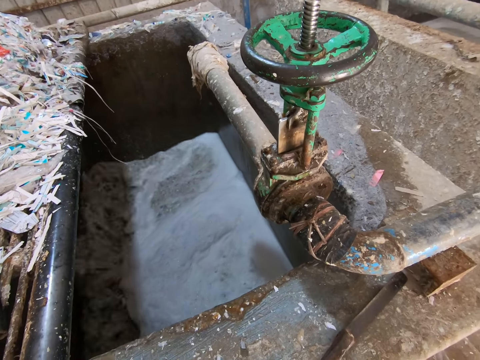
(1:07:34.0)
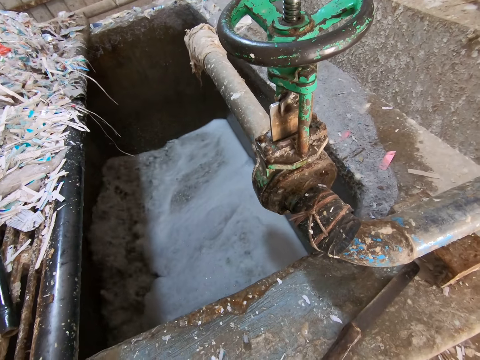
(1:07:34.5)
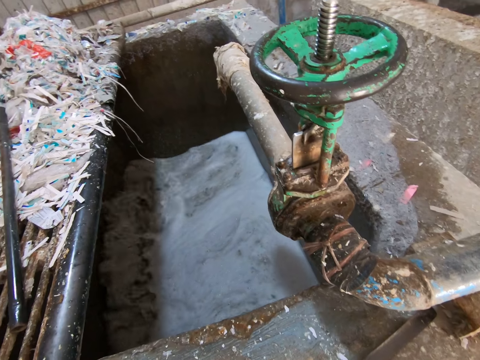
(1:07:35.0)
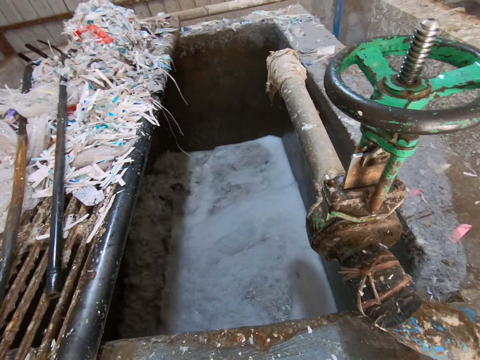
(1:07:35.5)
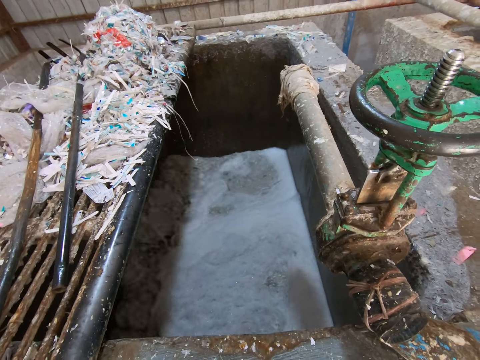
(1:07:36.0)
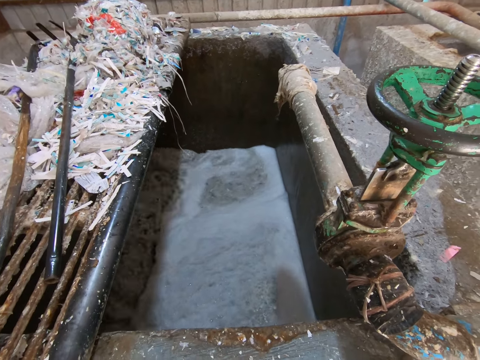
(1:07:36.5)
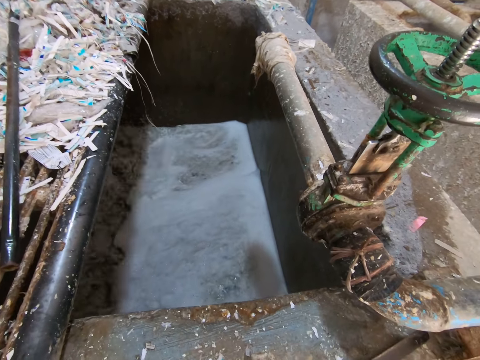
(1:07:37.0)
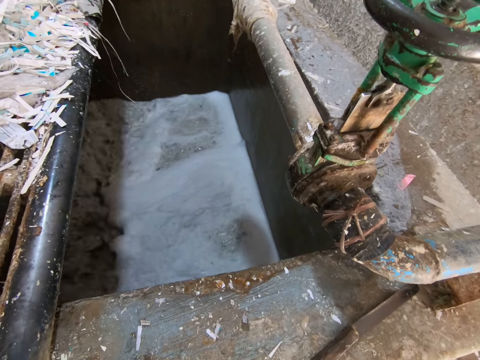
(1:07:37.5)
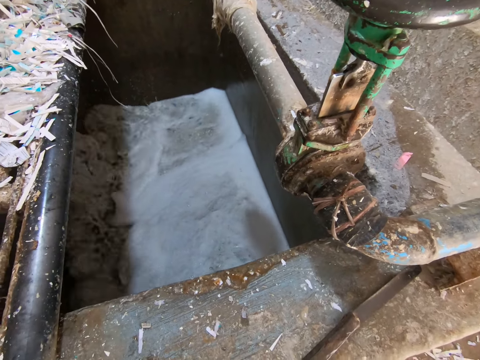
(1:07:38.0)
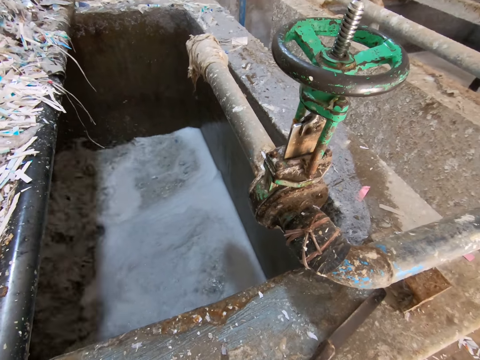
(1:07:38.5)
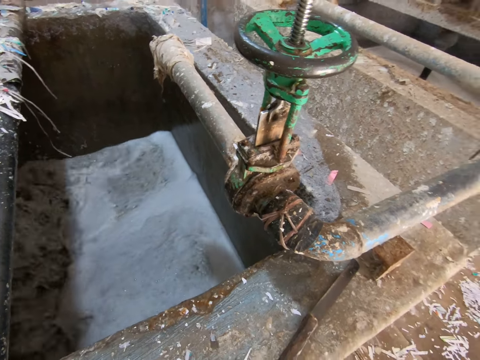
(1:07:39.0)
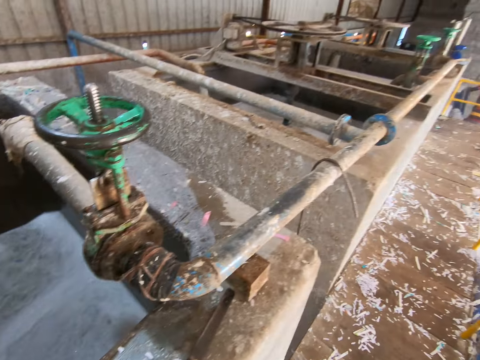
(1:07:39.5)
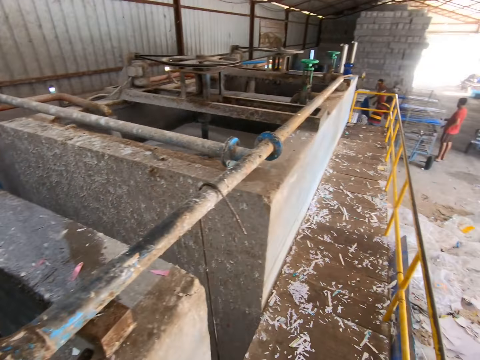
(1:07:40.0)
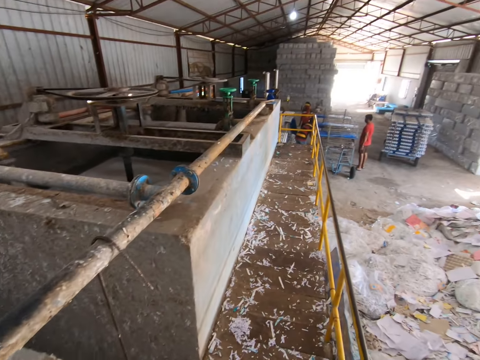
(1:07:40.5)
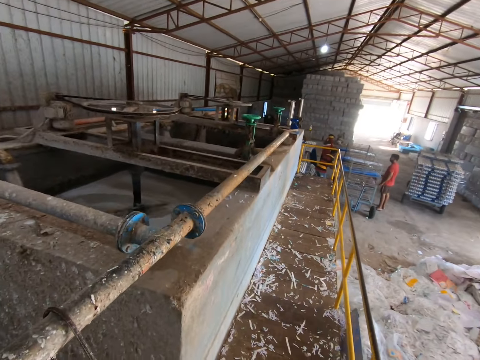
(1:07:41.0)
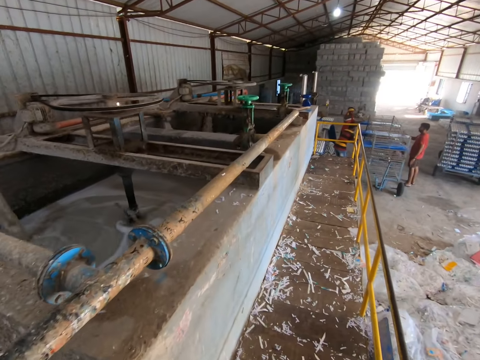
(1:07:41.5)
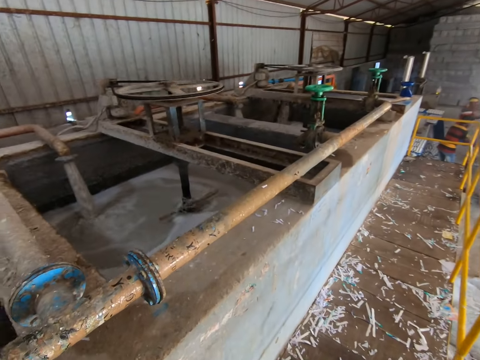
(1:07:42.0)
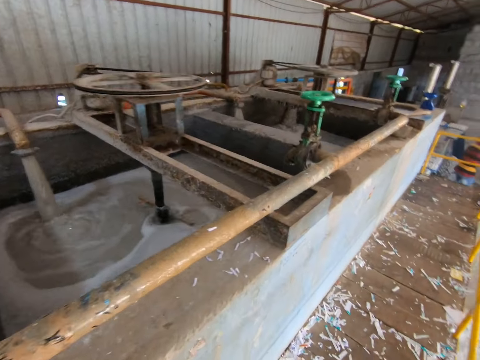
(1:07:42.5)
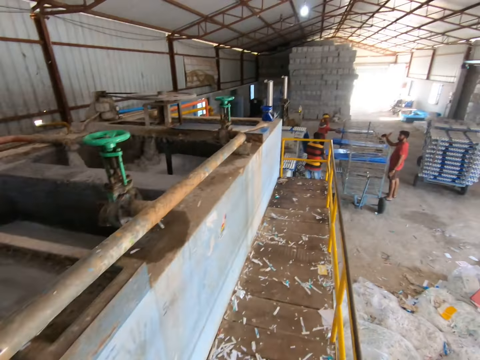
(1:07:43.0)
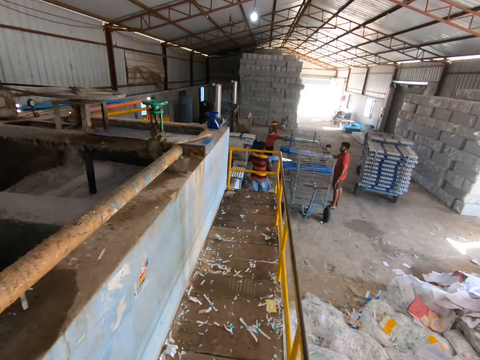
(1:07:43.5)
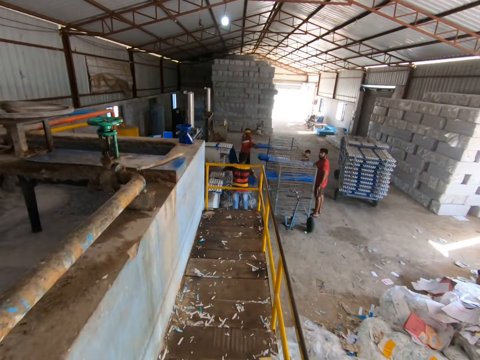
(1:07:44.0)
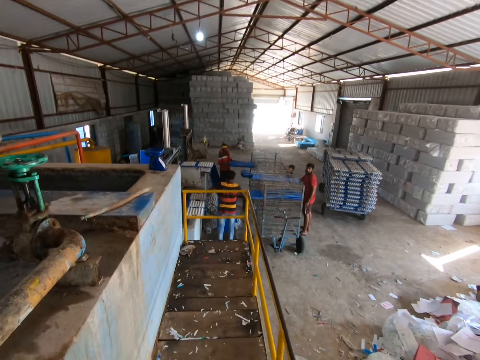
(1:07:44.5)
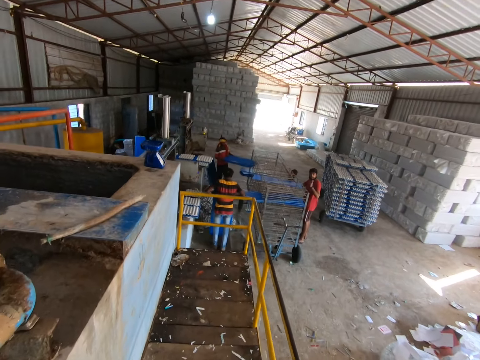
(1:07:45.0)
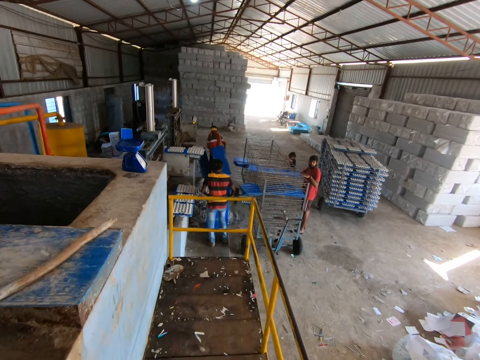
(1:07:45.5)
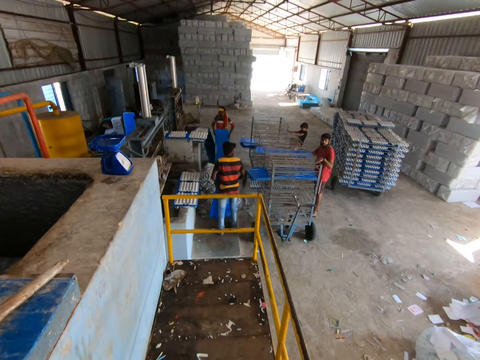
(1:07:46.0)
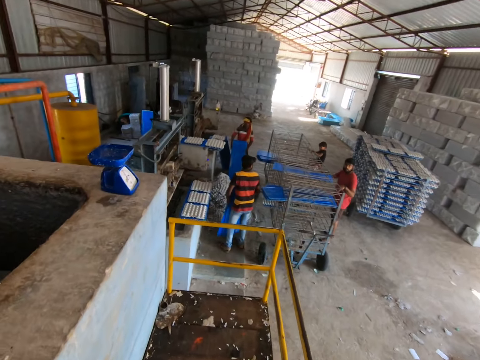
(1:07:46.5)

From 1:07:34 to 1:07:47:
The camera wearer moves in the workshop. A man picks some sheets from the rack with his hands. A boy climbs the rack with his hands. The boy interacts with the camera wearer. Another man places an edge of the plastic tray on the floor with his hands.

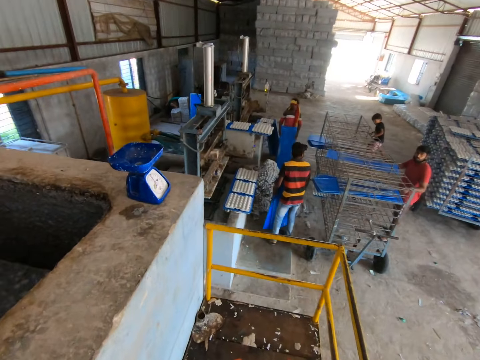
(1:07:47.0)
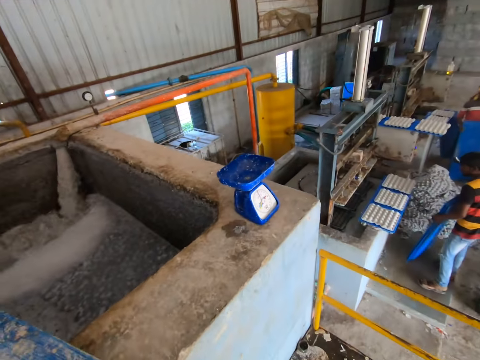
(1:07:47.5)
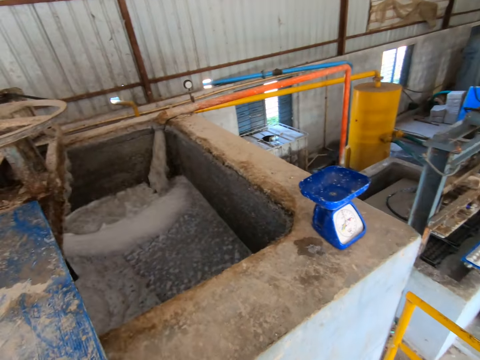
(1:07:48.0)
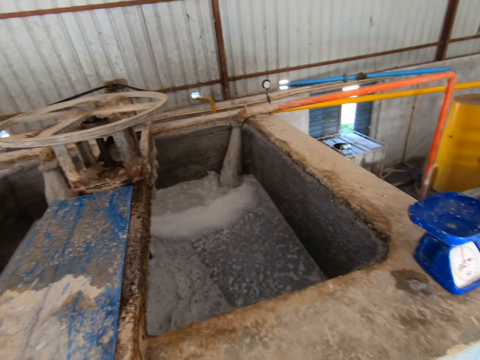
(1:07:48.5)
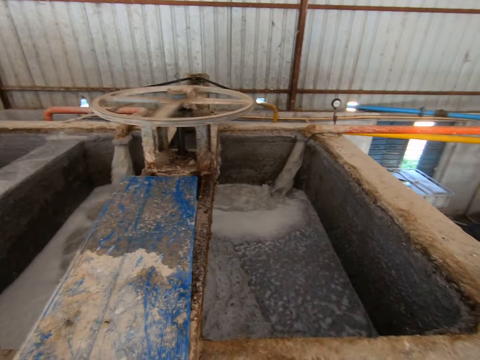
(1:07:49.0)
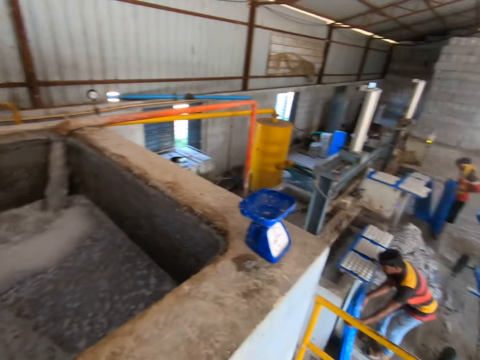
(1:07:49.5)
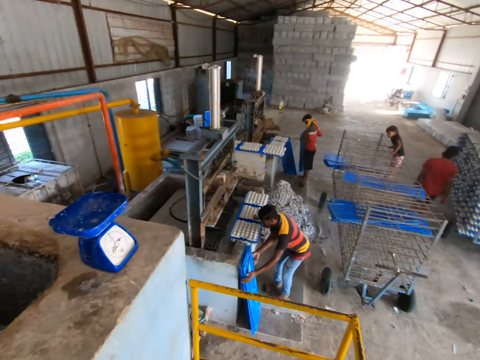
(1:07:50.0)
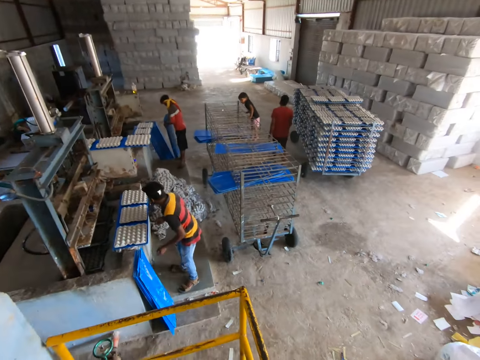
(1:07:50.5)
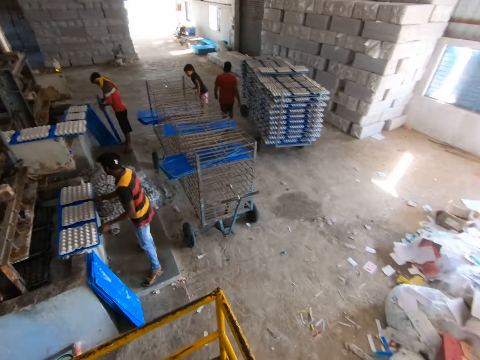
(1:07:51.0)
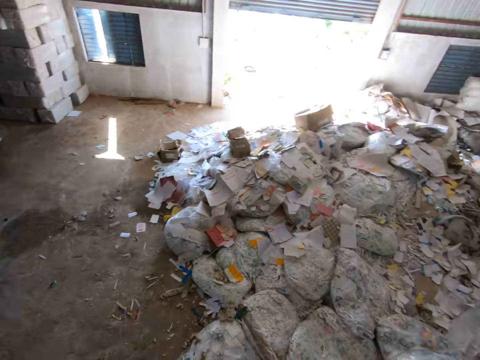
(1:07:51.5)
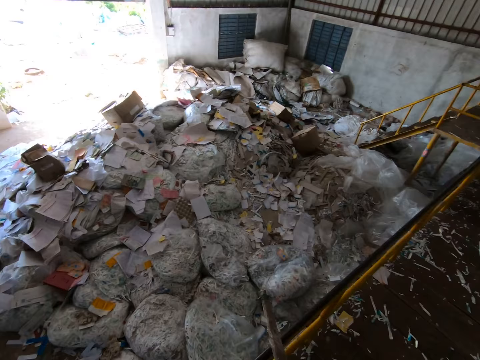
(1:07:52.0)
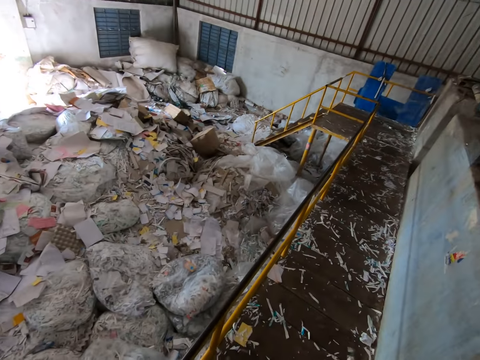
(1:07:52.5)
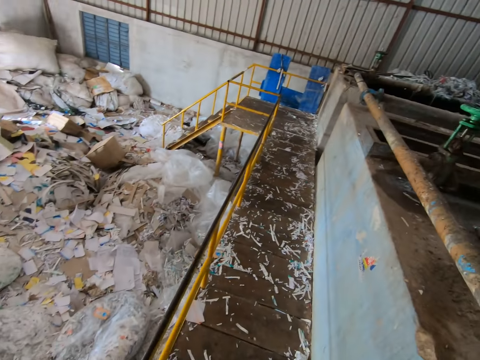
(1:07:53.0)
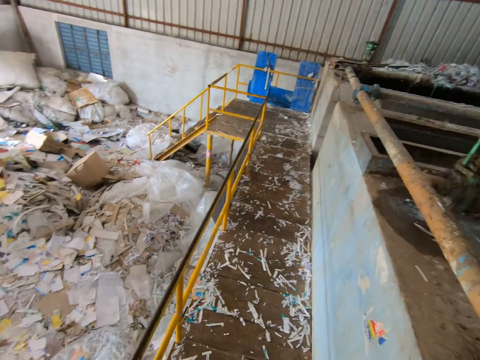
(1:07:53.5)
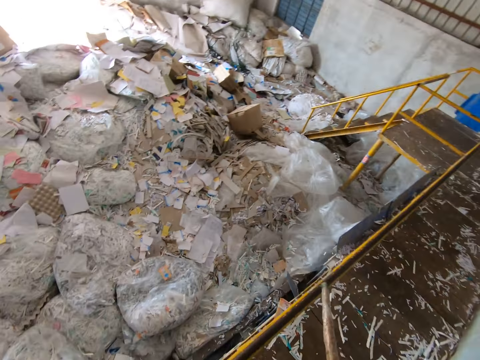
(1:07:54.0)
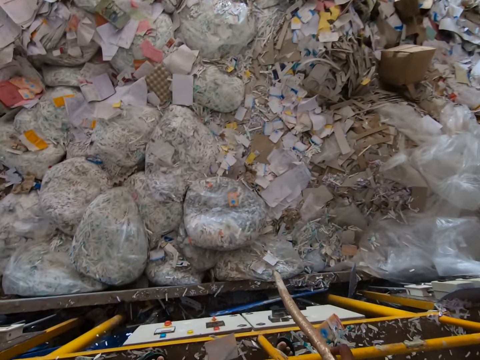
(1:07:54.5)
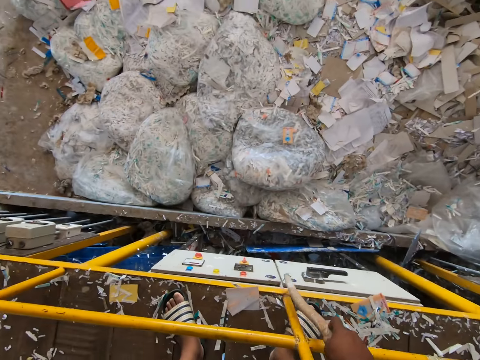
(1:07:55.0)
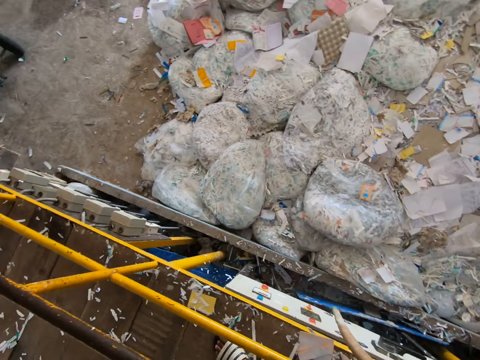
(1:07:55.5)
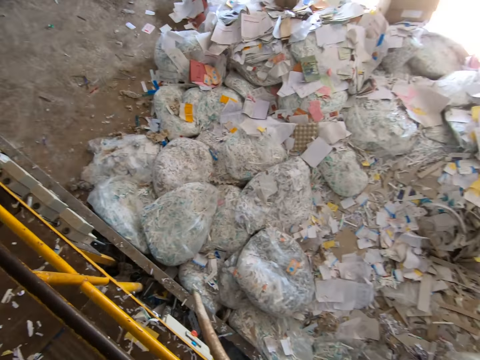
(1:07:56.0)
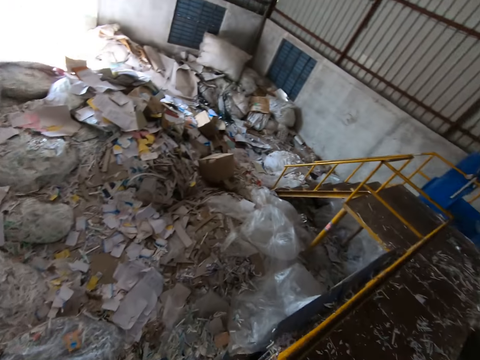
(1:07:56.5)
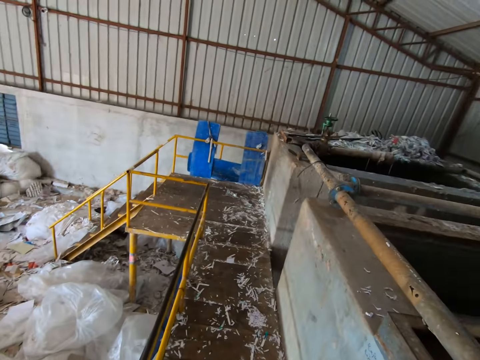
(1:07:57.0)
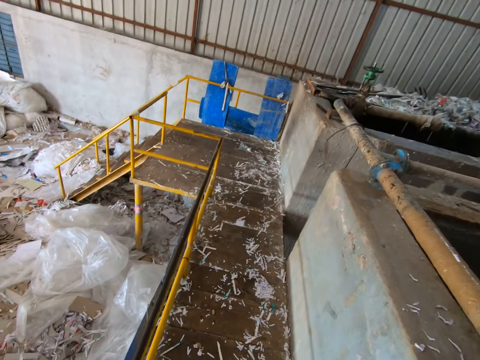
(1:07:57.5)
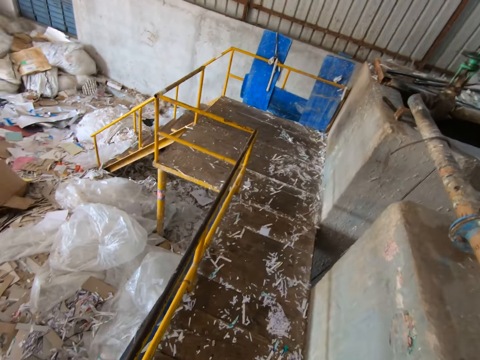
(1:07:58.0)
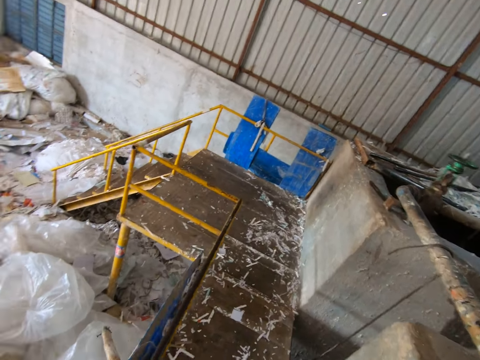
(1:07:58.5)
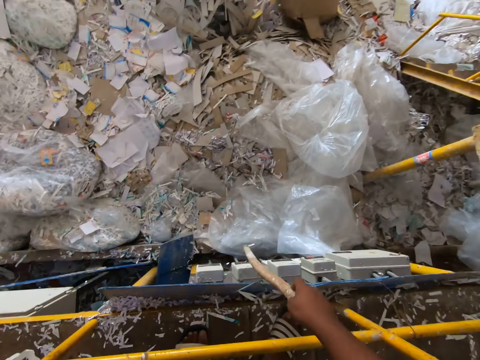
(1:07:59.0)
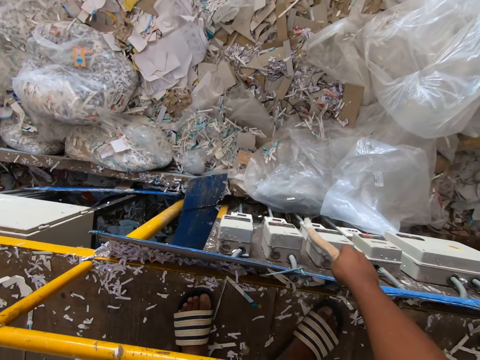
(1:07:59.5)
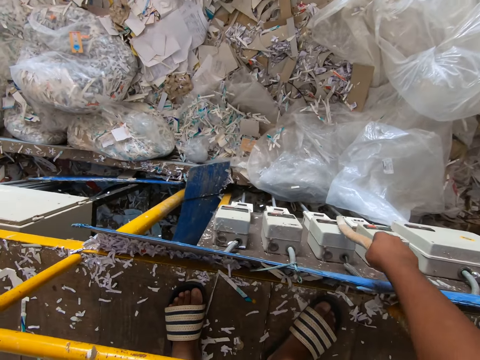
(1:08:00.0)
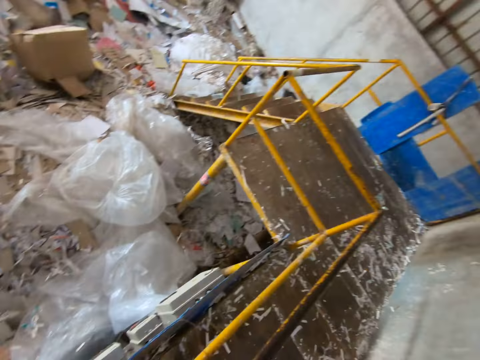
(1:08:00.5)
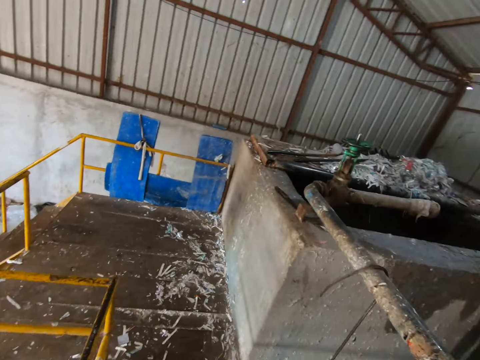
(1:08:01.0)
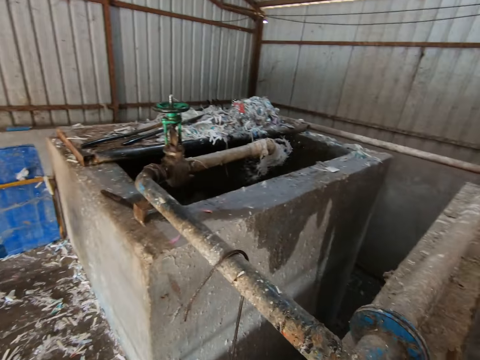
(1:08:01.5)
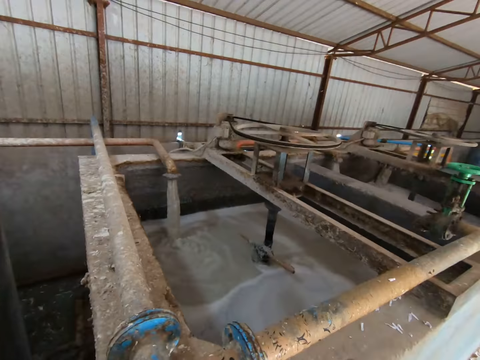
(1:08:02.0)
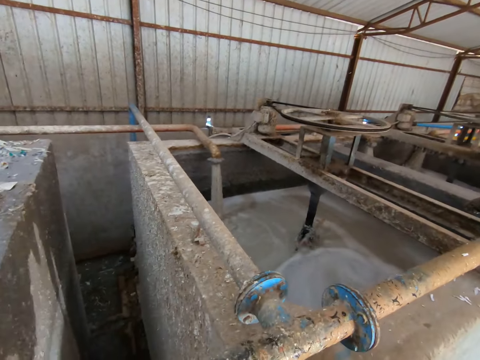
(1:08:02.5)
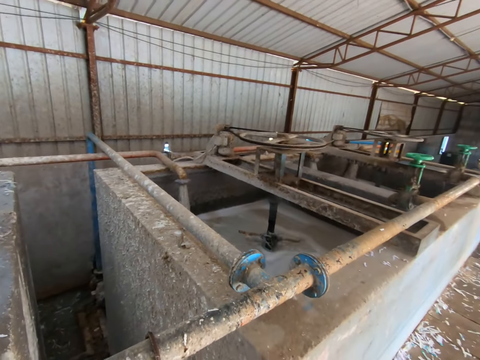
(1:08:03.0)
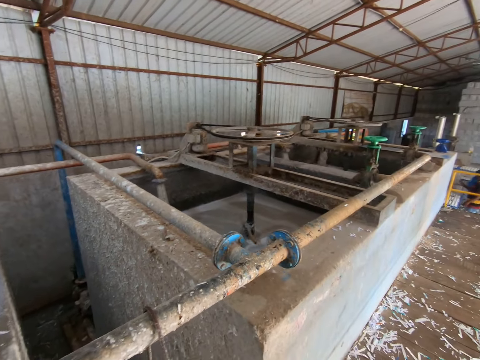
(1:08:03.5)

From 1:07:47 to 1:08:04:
A man carries plastic trays from the floor with his hands. The camera wearer adjusts a plastic tray on a pond fence with his hands. The man places the plastic trays beside a fence with his hands. The camera wearer looks around. Another man places the plastic tray beside trays on the fence. The camera wearer walks. He operates a control box with a stick in his right hand. He moves the polythene with the stick. He walks.
